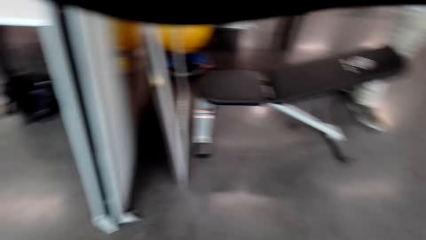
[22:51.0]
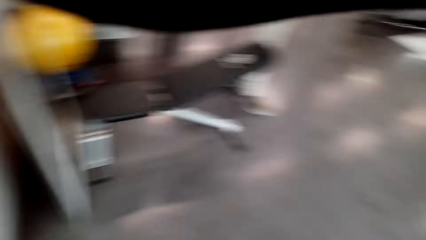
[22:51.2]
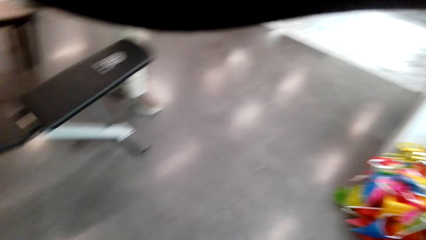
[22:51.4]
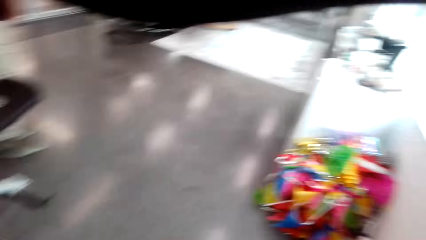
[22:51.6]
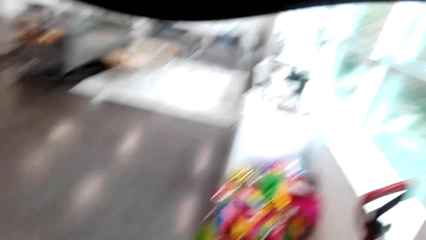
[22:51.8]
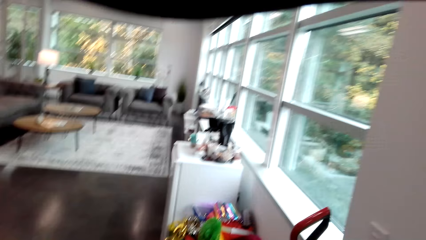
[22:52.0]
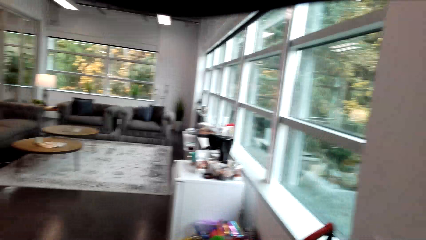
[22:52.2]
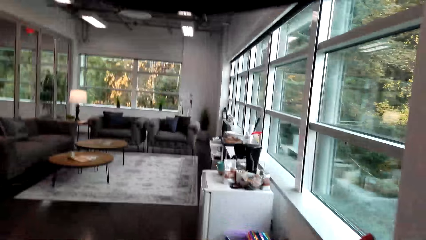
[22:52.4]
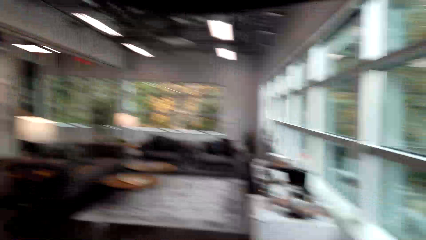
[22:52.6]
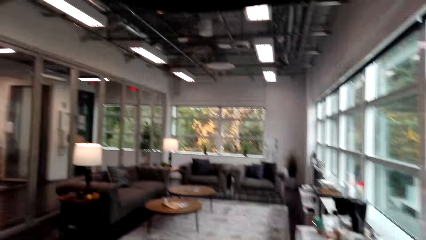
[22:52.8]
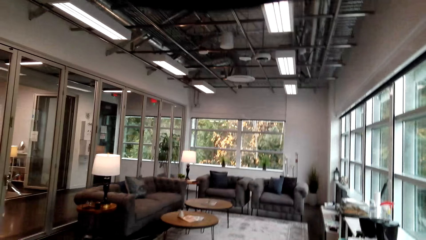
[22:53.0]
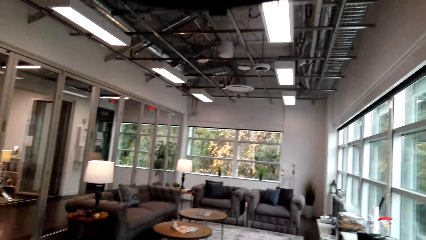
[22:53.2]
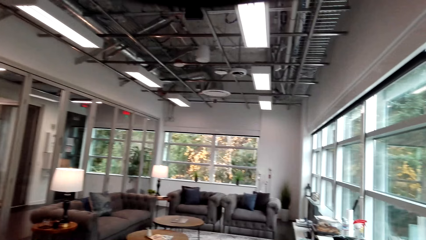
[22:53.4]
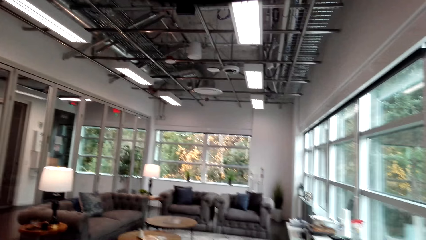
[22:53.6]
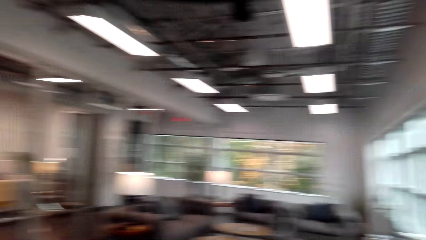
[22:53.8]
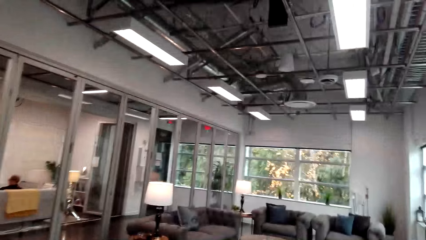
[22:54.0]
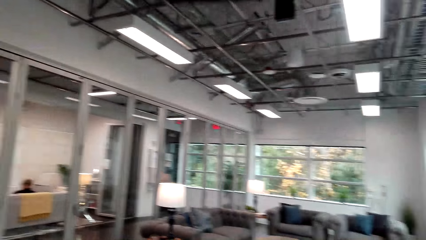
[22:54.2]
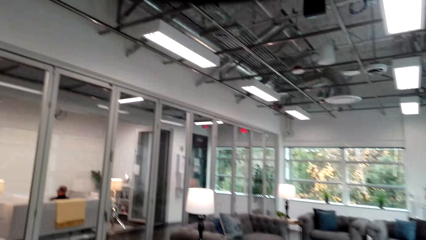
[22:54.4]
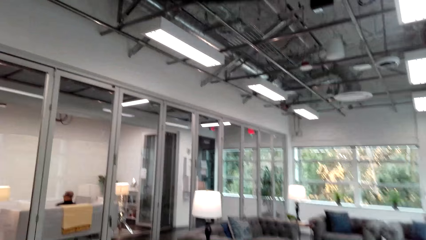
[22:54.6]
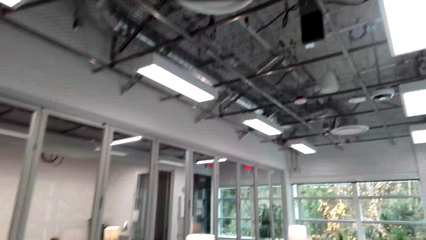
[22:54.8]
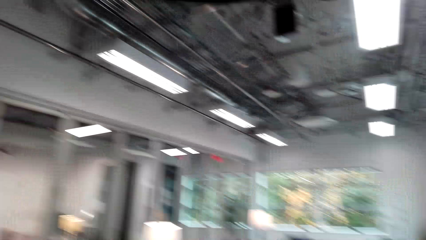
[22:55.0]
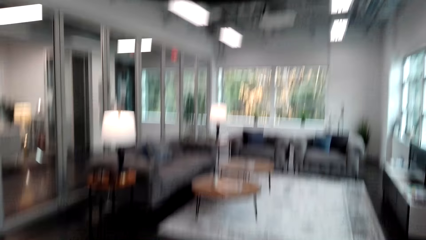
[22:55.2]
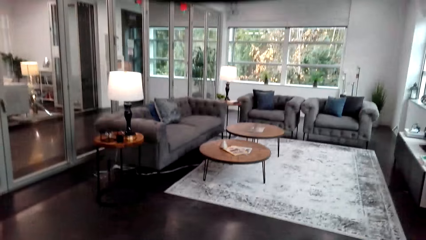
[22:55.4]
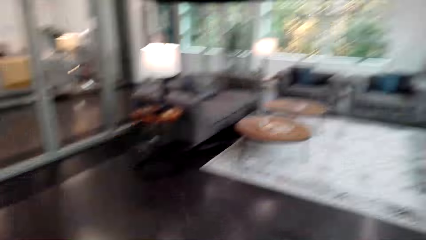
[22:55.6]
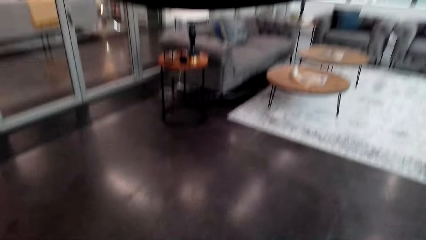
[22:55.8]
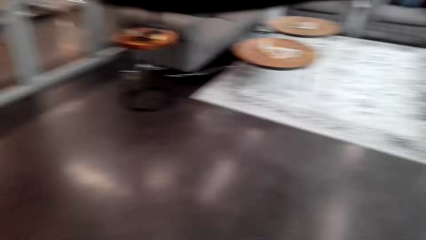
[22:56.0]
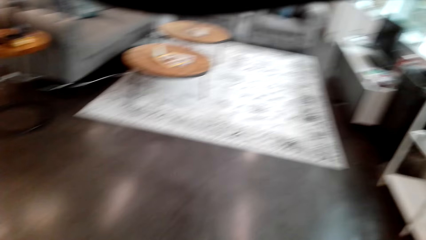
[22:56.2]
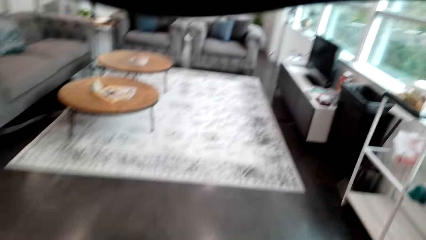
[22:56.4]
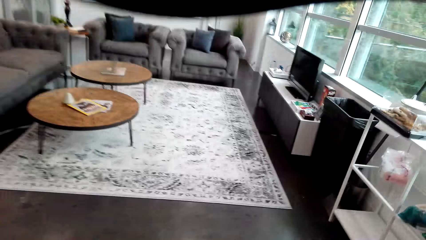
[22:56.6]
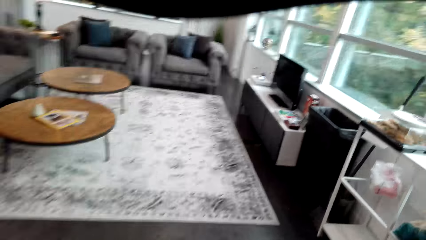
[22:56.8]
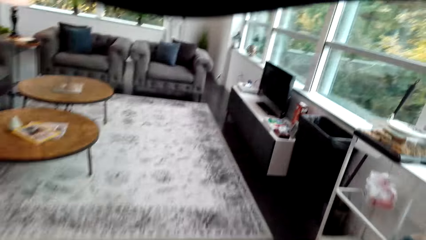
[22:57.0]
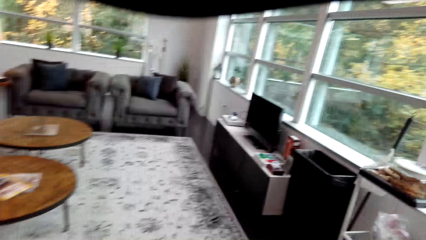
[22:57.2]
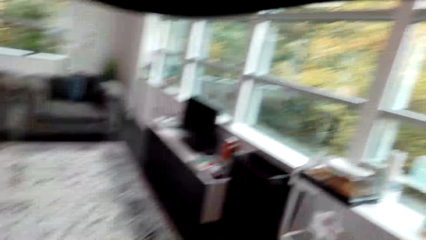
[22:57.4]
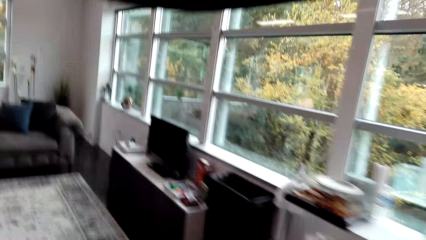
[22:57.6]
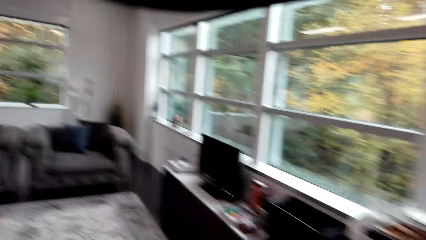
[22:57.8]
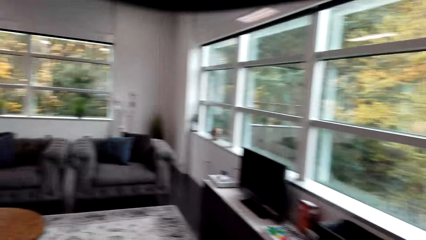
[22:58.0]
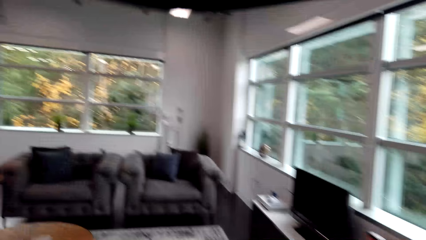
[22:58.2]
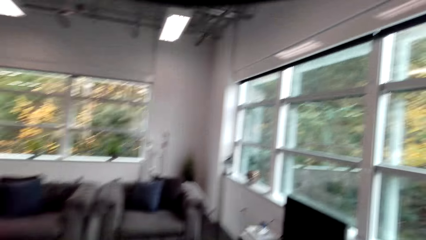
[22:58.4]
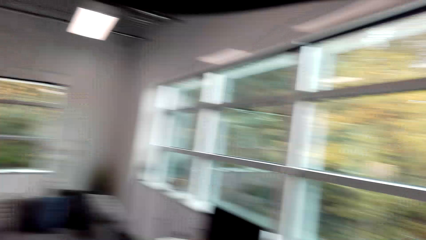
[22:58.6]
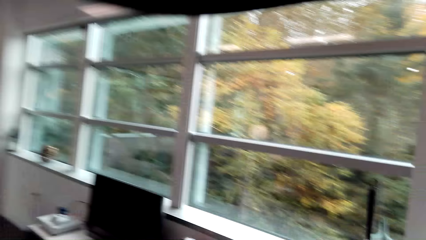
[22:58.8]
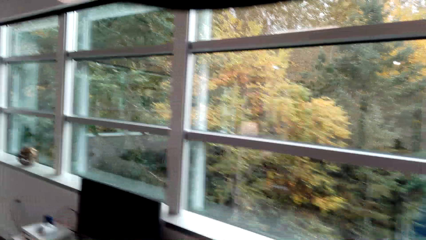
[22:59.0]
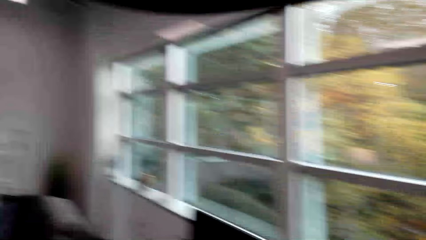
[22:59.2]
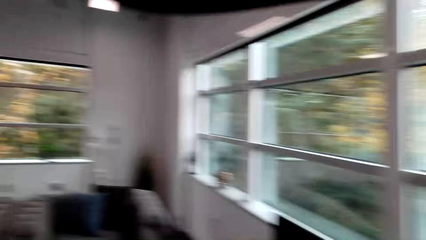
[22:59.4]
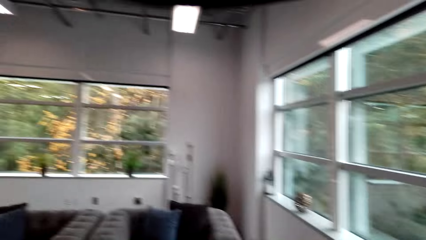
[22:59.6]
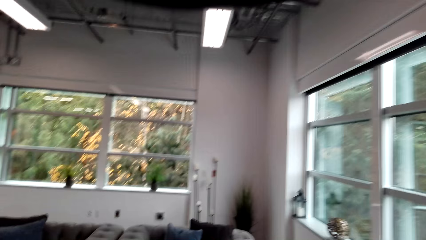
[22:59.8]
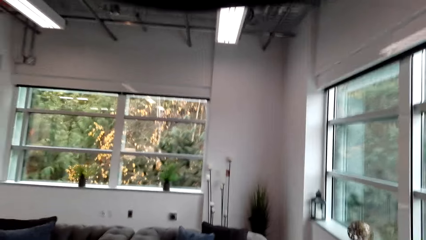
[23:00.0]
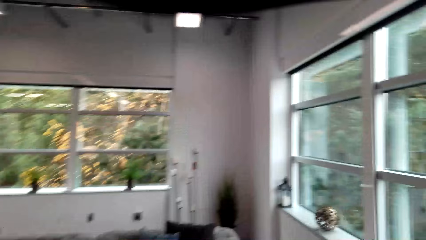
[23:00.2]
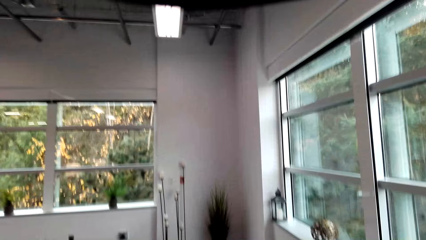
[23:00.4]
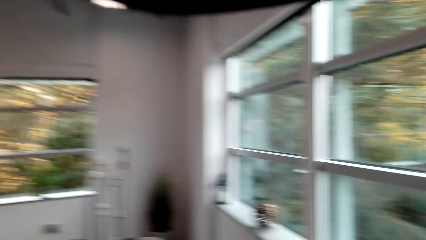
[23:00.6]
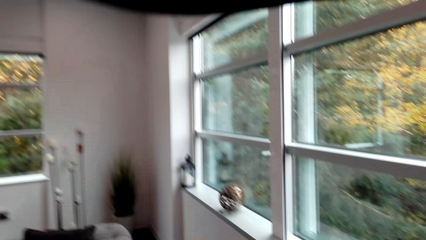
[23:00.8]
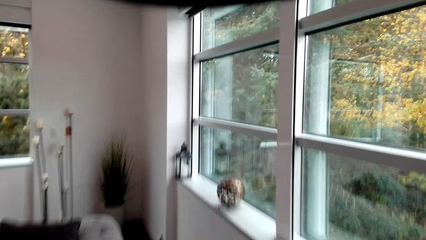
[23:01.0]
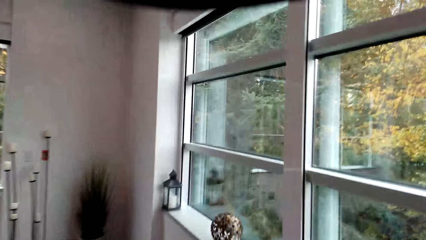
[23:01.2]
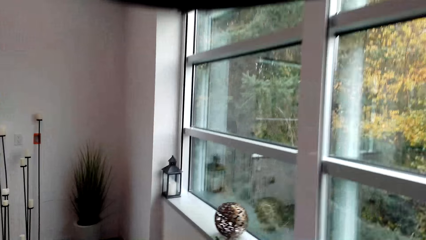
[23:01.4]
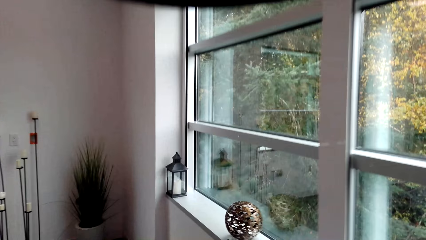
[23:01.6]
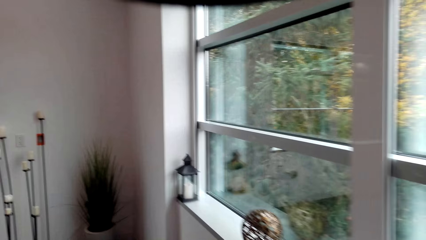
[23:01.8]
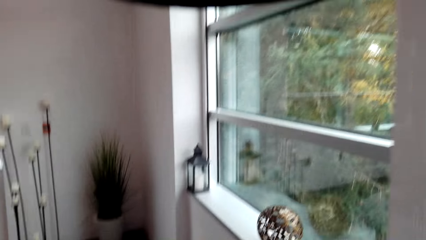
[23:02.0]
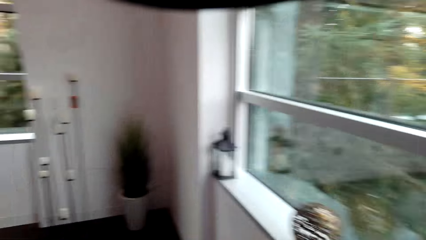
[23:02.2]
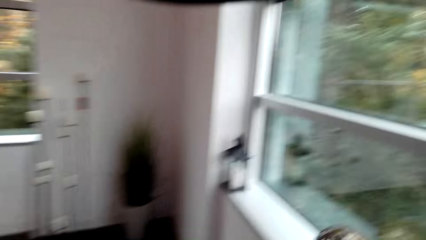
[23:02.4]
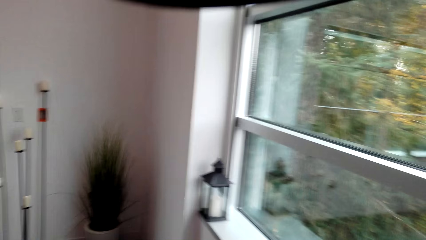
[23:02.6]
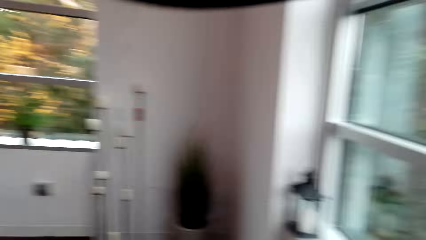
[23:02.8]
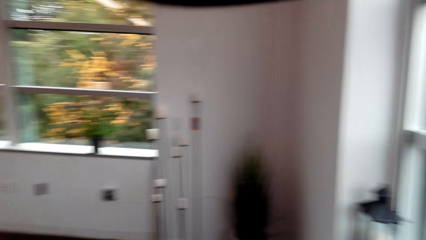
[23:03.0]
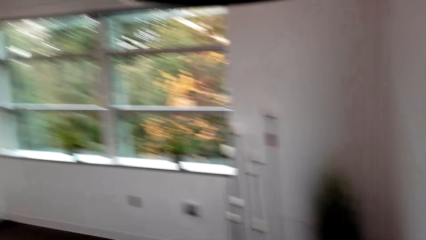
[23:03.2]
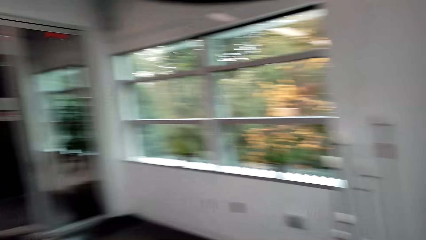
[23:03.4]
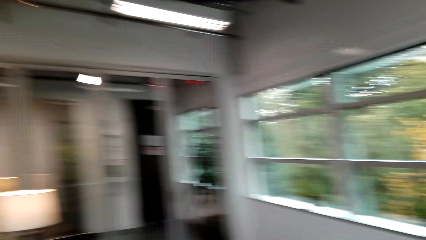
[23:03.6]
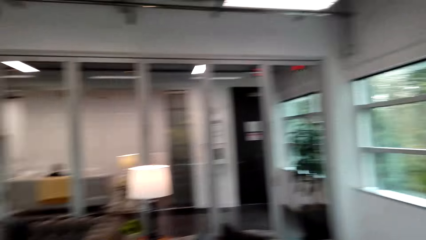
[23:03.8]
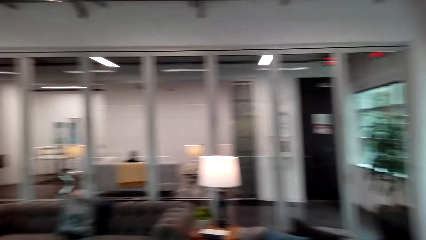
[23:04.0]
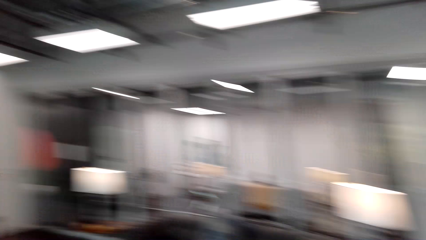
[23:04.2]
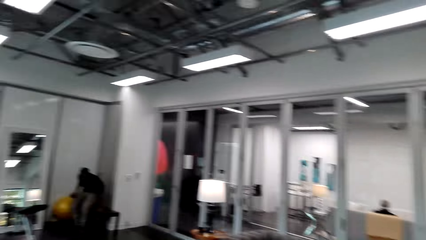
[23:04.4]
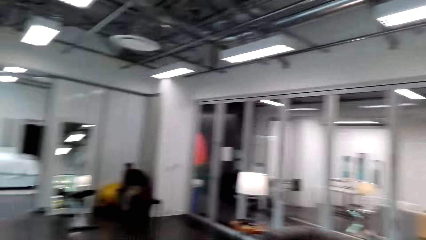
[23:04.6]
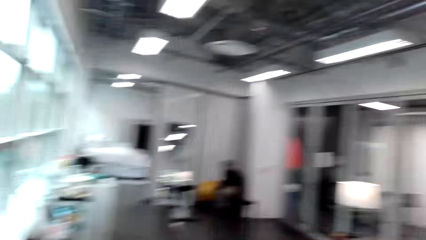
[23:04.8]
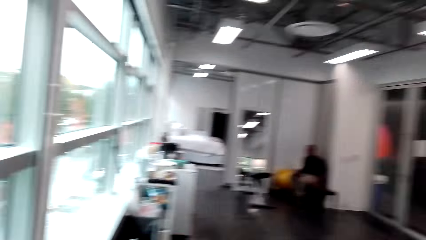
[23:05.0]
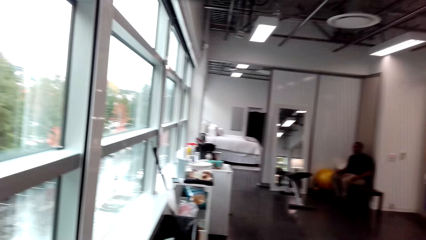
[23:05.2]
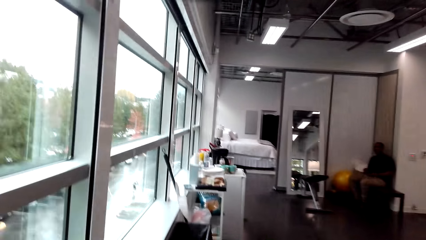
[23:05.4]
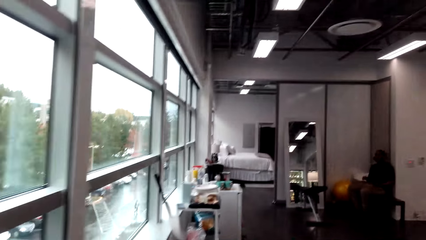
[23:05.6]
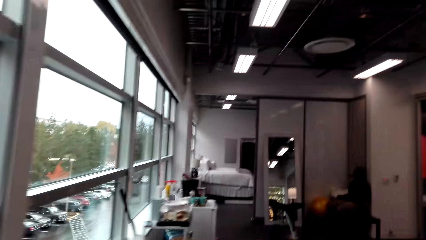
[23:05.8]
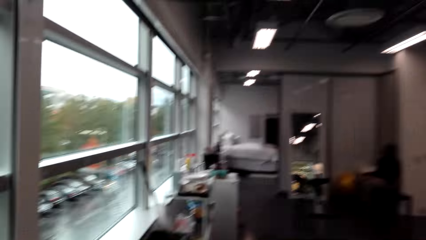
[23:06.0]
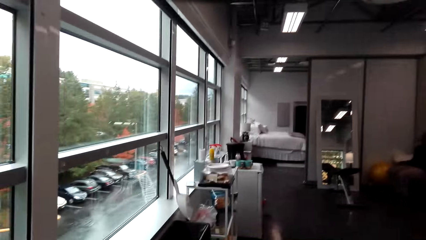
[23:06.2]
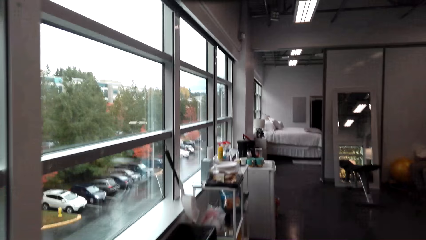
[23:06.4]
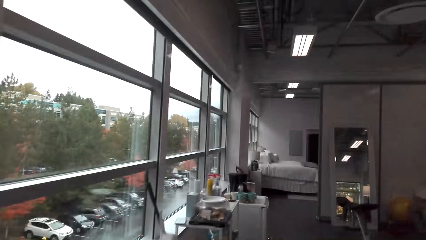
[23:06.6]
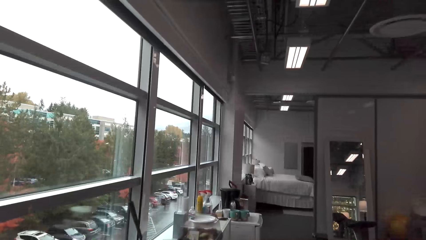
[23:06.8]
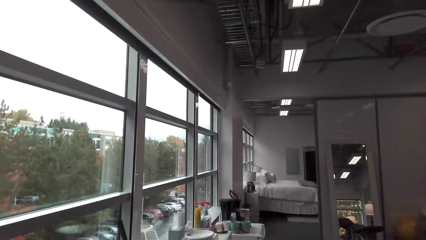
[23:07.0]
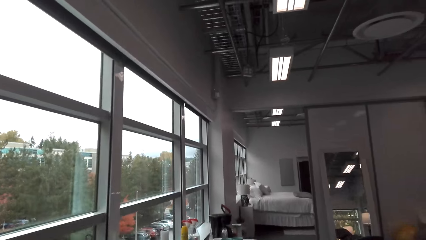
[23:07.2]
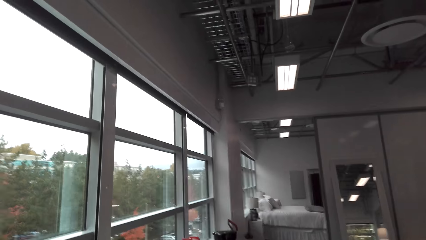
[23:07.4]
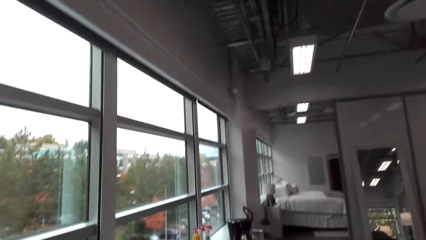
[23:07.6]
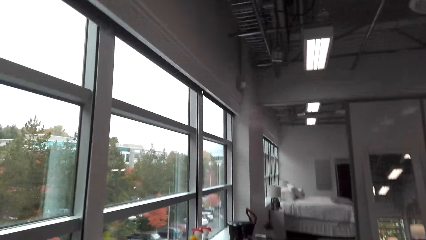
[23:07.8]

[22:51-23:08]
The camera wearer walks around the house.
